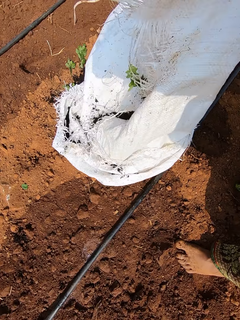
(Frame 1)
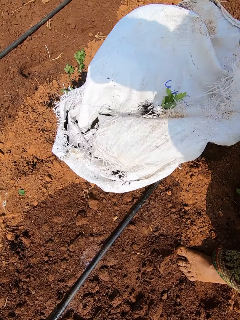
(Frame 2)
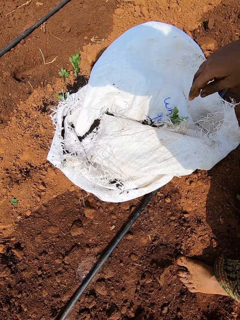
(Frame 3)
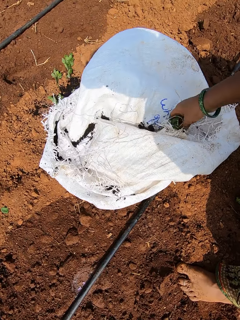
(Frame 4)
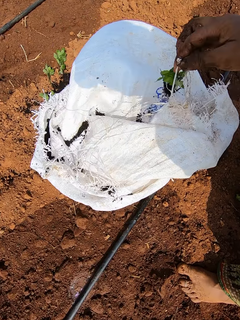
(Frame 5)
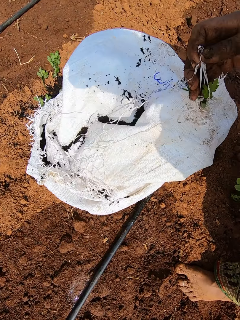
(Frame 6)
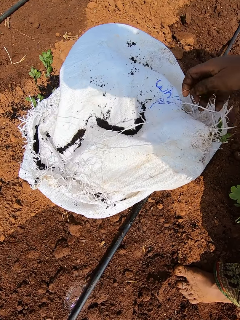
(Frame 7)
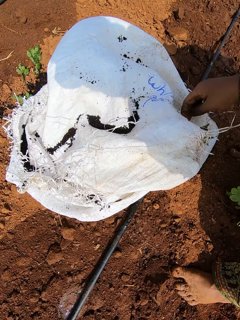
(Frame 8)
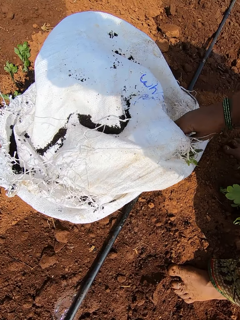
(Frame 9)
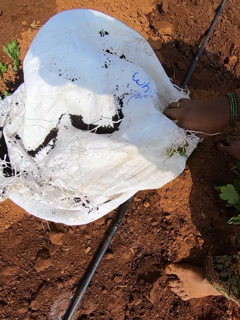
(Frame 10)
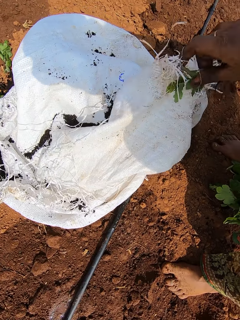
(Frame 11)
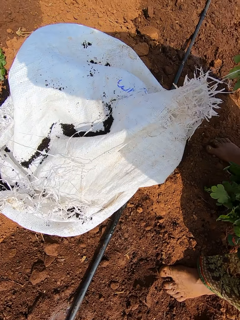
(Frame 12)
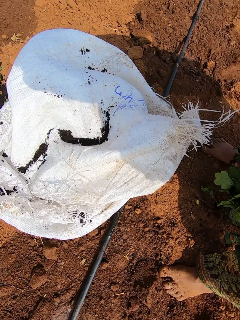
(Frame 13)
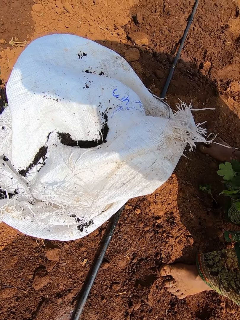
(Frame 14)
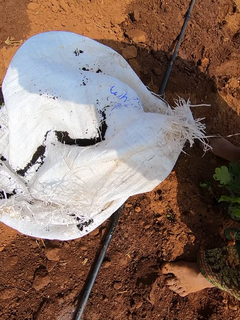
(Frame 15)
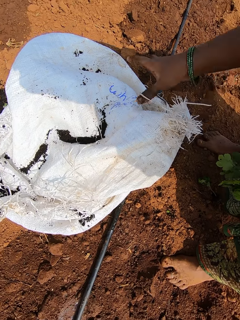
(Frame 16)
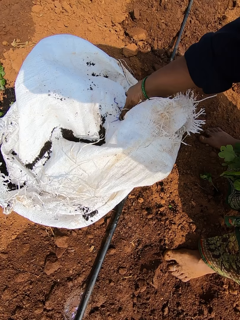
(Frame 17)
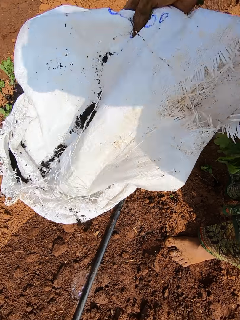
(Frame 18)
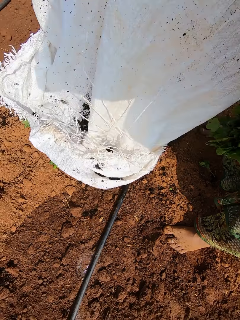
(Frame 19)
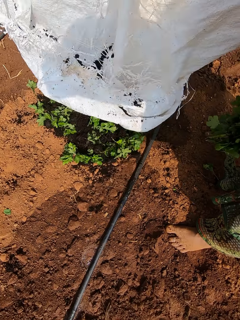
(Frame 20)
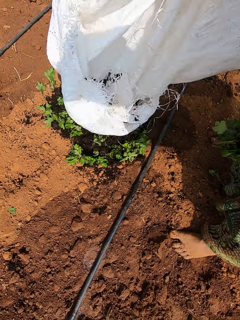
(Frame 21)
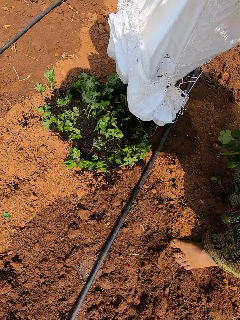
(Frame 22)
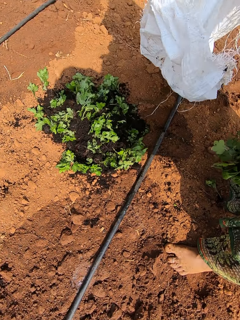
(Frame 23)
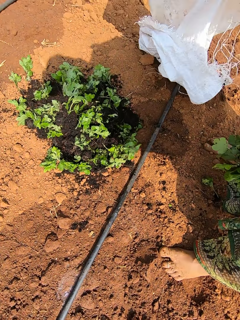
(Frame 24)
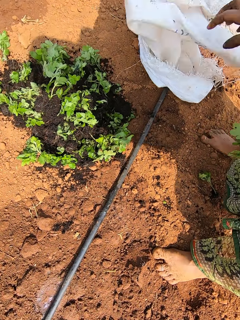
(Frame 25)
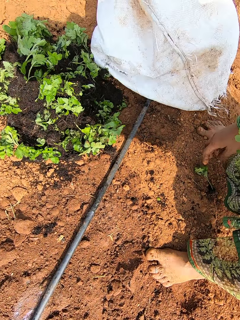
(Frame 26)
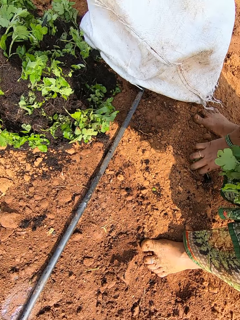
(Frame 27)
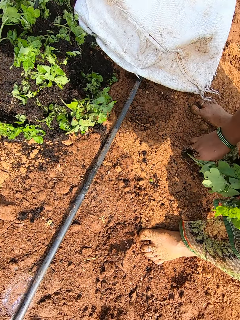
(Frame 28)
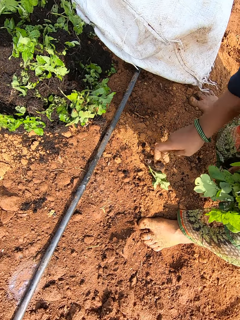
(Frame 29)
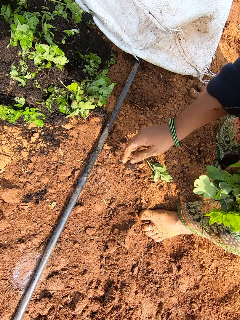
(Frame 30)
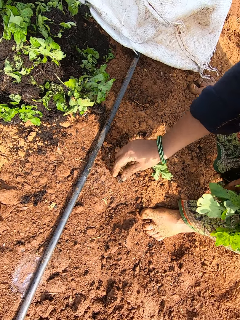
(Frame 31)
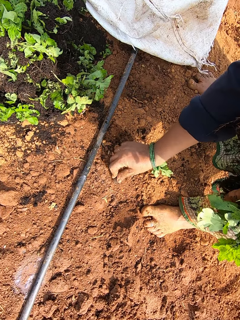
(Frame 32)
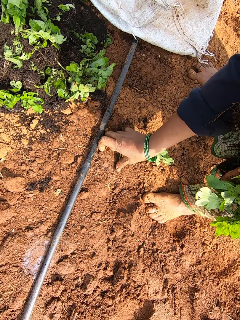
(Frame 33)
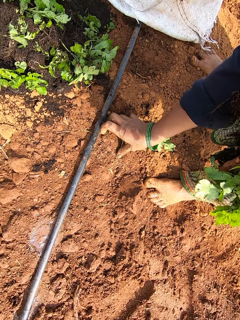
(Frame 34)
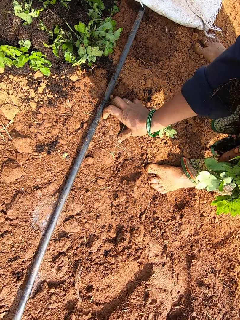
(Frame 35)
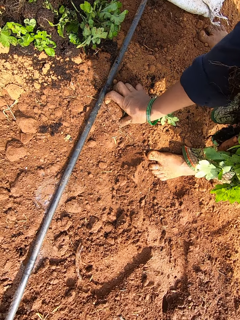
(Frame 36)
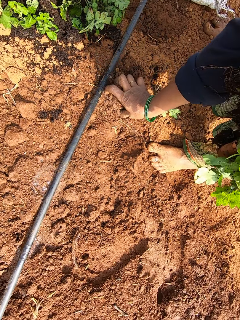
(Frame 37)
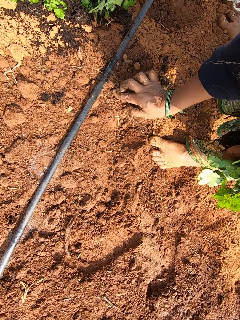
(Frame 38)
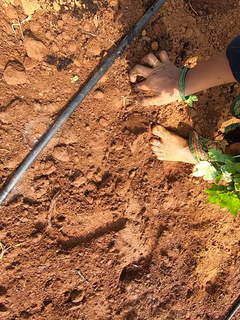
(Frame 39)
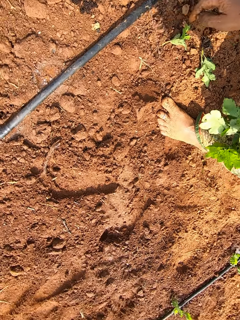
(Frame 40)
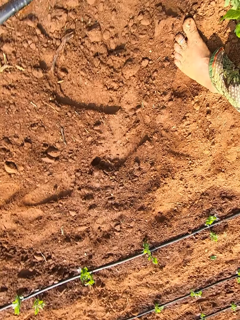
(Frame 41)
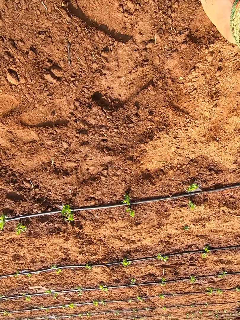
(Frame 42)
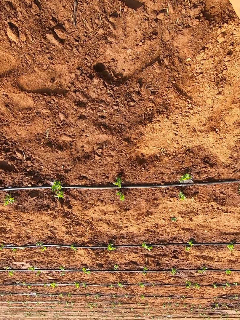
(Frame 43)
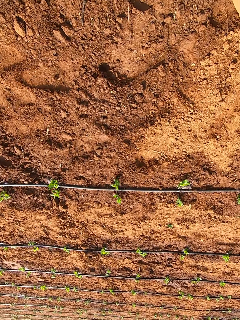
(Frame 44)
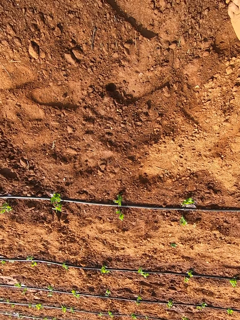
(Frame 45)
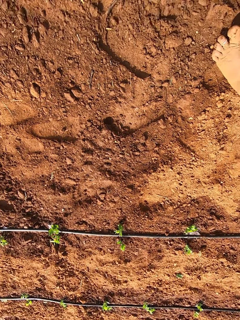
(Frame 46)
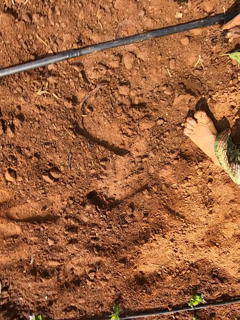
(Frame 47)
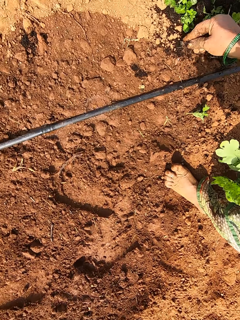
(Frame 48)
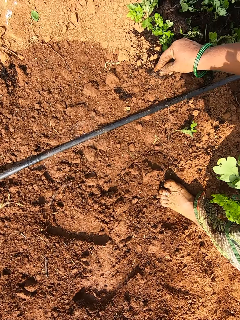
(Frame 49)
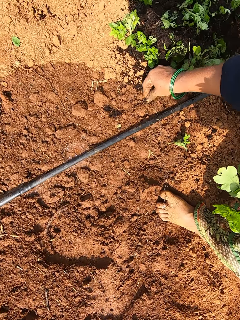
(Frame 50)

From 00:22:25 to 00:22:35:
The camera wearer picks a plant from the sack. She turns the collard greens in the sack on the ground with her right hand. She shakes off the remaining plants from the sack and puts down the sack.

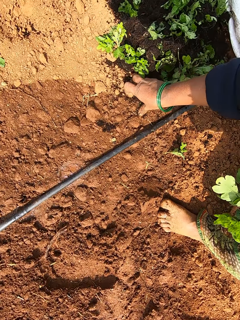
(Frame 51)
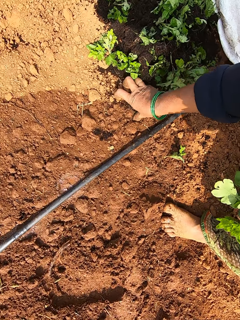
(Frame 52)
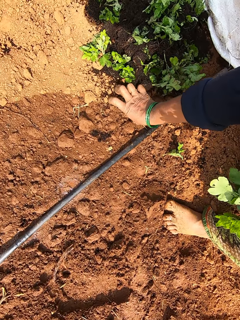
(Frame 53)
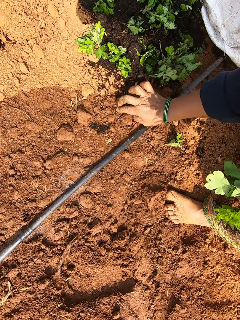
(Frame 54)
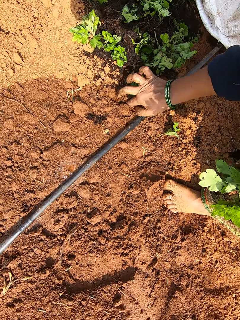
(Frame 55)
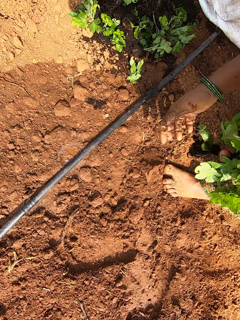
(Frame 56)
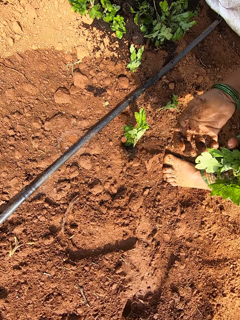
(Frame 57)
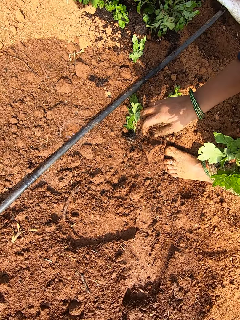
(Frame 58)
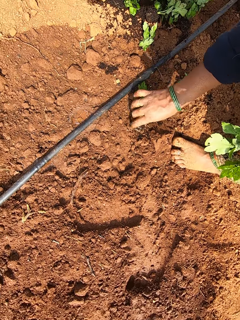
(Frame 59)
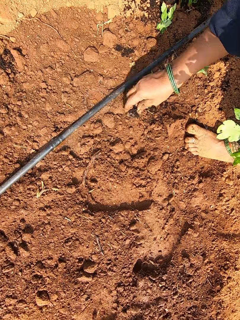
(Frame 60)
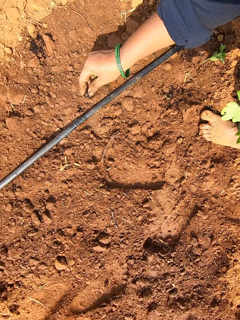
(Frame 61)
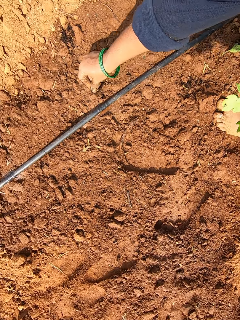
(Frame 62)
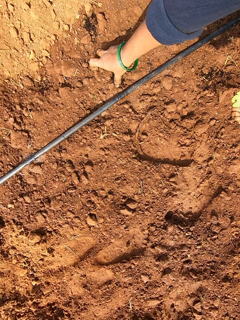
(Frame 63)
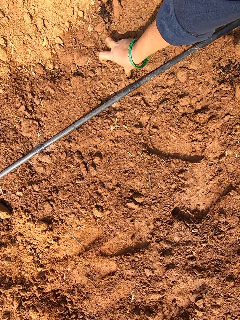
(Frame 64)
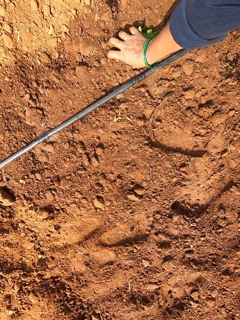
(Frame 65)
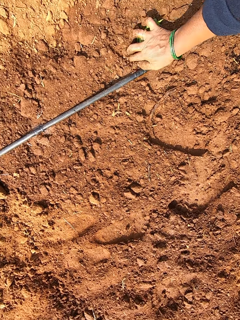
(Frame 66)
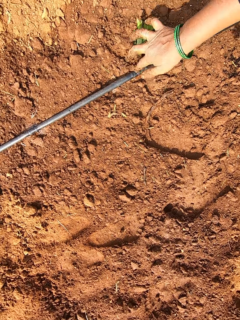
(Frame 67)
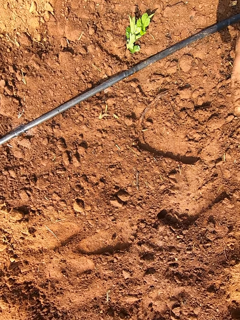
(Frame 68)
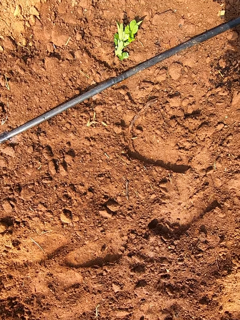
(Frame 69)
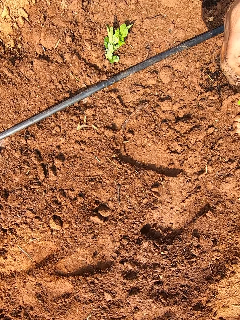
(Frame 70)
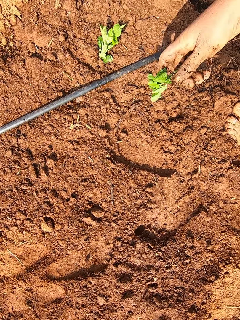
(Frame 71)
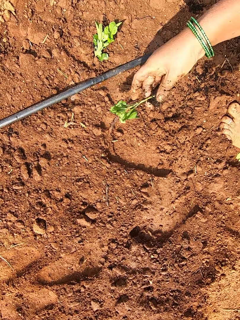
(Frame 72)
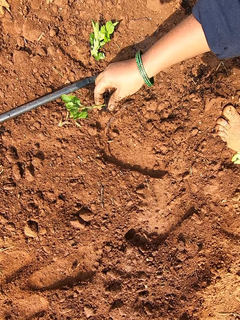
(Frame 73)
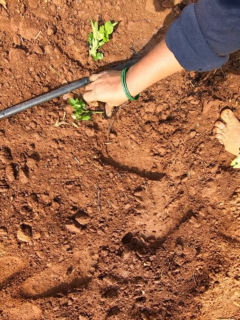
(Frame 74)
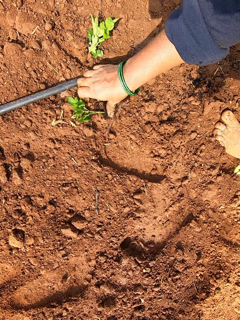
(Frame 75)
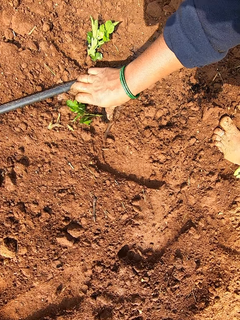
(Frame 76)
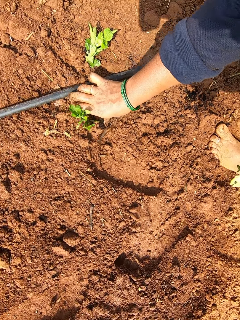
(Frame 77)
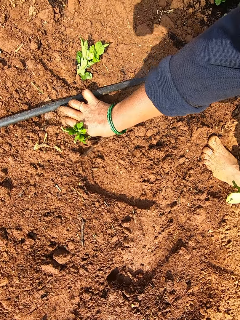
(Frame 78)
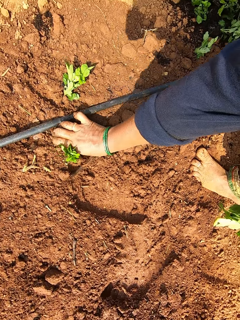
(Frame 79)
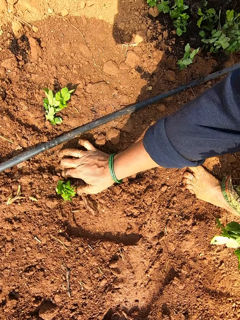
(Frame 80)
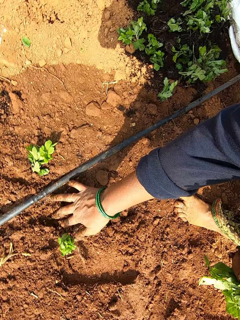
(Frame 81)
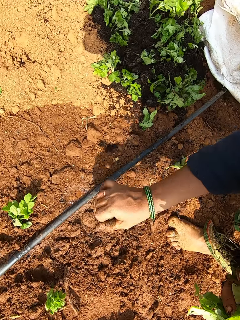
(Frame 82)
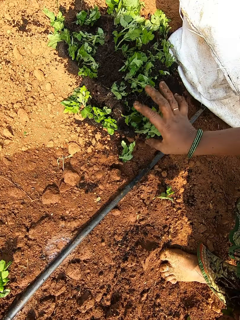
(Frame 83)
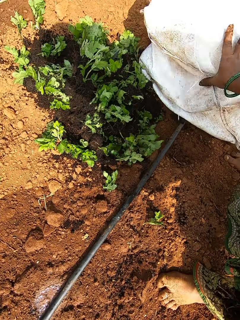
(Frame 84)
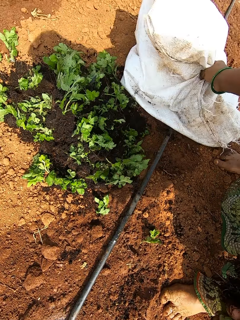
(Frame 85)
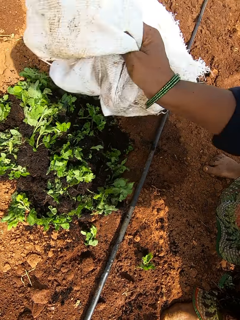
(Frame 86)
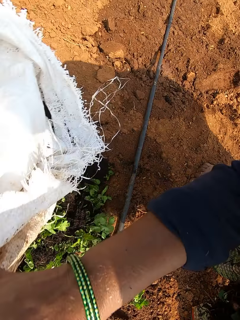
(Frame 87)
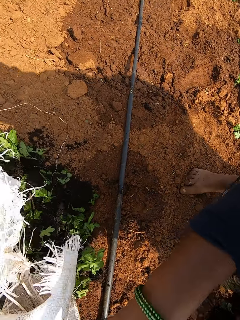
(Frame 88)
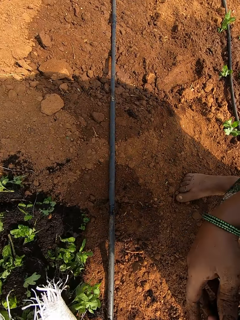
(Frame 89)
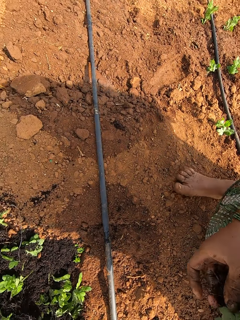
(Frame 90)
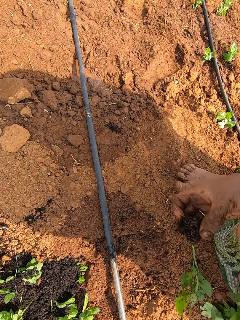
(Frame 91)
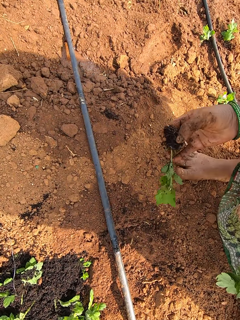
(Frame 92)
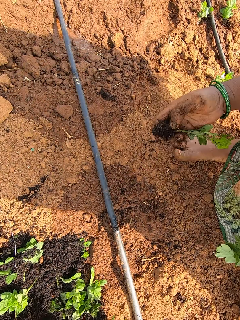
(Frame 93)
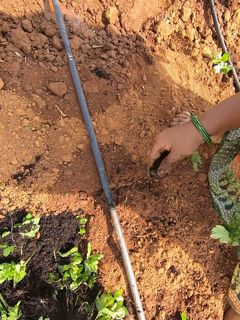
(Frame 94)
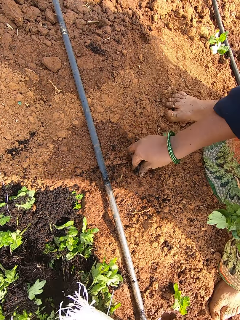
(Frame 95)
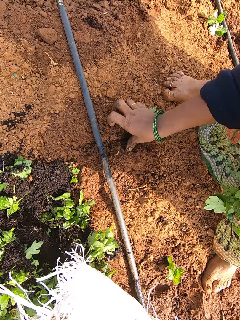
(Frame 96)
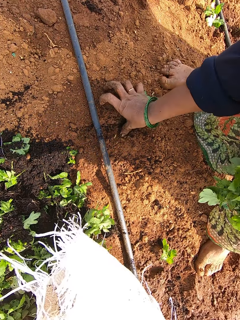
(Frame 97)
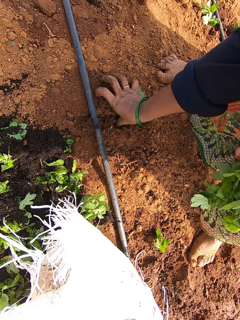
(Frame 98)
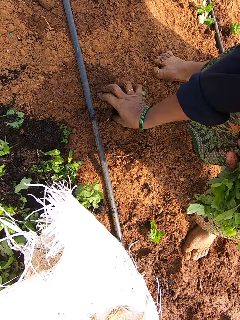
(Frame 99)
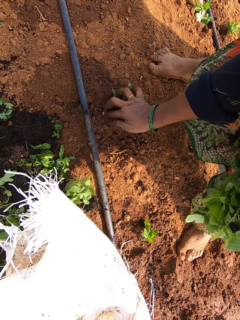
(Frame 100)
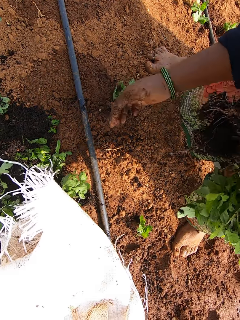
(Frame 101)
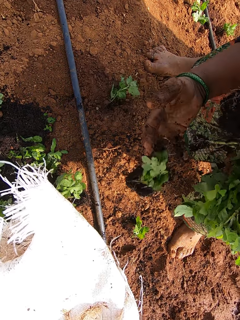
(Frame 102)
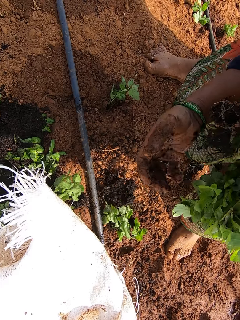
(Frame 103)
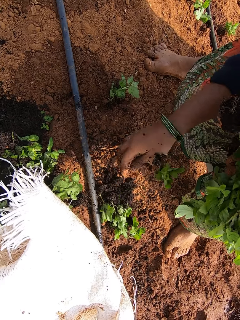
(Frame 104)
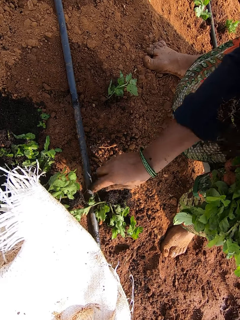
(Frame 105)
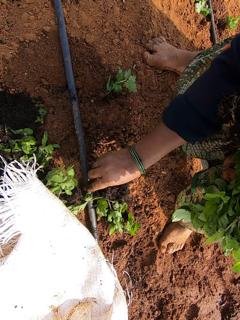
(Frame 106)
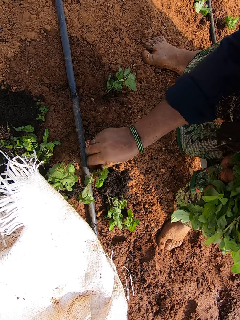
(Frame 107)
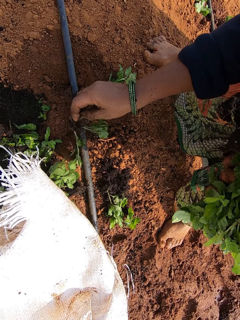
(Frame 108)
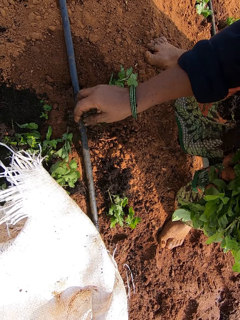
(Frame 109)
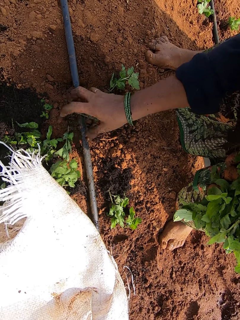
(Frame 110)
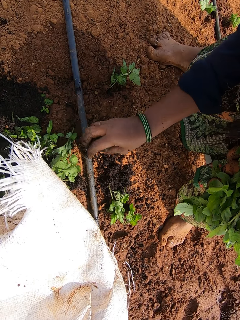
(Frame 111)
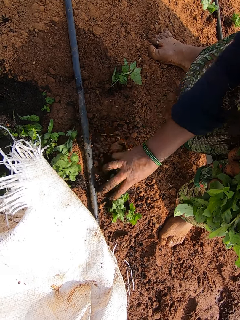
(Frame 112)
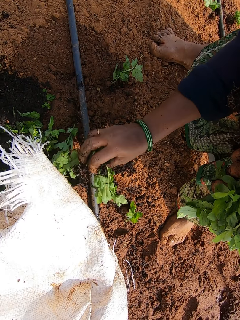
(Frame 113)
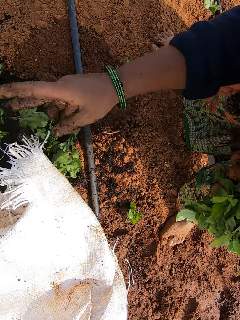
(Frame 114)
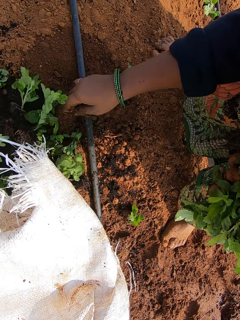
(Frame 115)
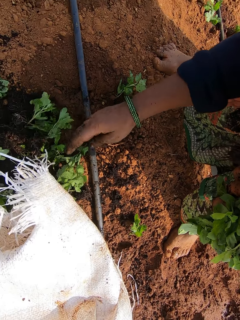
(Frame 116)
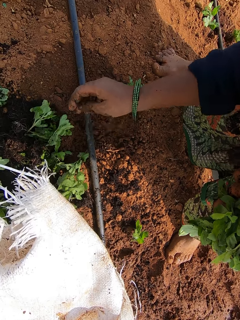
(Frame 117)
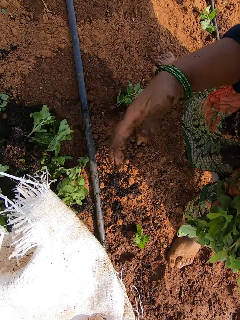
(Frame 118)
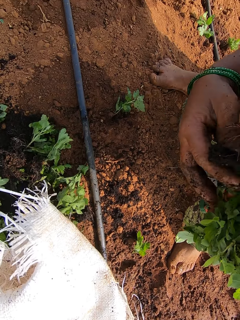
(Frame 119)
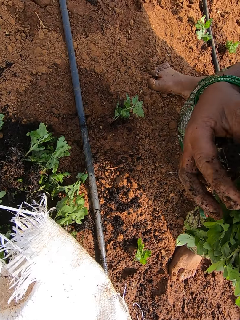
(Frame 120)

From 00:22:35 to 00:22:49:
The camera wearer plants the collard green on the ground with her right hand. She takes a collard green from her left hand with her right hand. She plants the collard green on the ground with her right hand. She adjusts the position of the sack on the ground with her right hand. She takes a collard green from her left hand with her right hand. She plants the collard green on the ground with her right hand. She picks a seedling from the seedlings on the floor with her right hand. She throws the seedling in her right hand on the ground. She packs the seedlings on the ground with her right hand. She throws the seedlings in her right hand on the ground.
